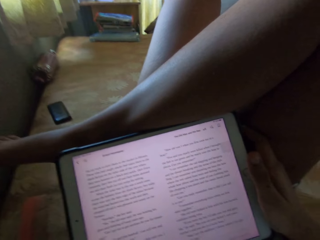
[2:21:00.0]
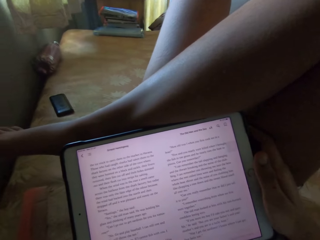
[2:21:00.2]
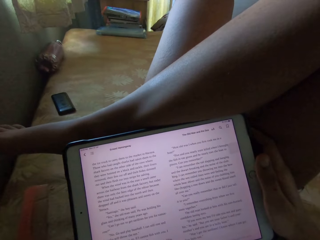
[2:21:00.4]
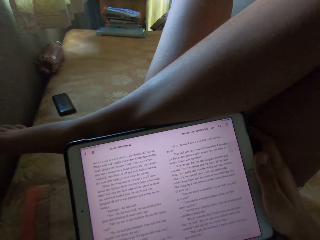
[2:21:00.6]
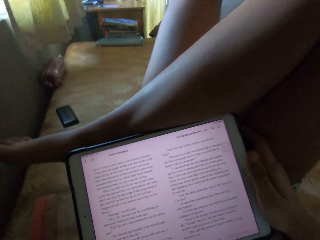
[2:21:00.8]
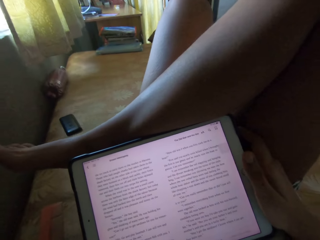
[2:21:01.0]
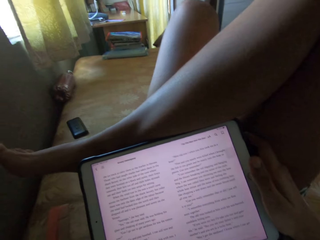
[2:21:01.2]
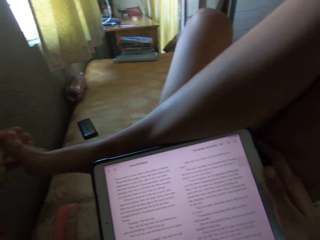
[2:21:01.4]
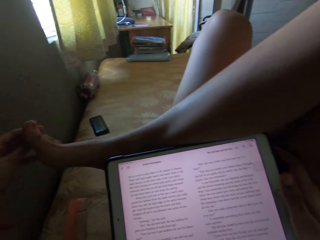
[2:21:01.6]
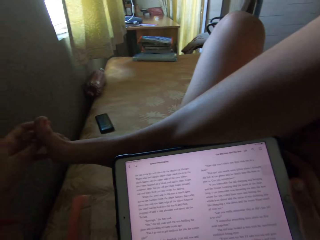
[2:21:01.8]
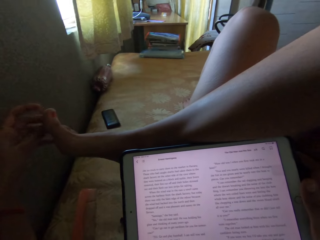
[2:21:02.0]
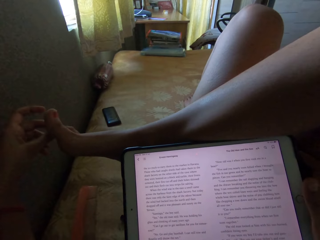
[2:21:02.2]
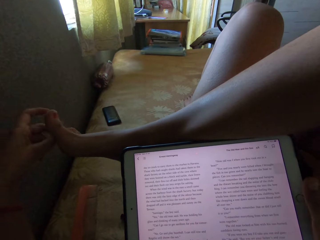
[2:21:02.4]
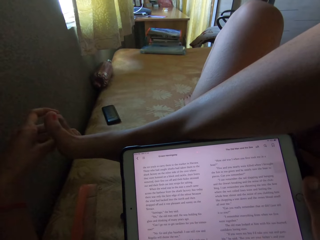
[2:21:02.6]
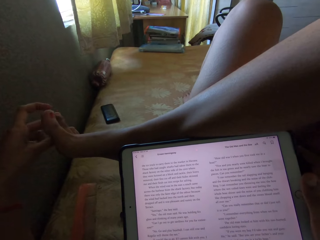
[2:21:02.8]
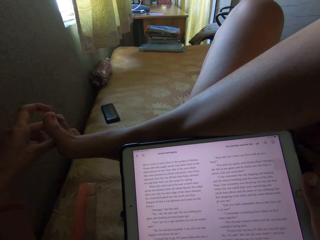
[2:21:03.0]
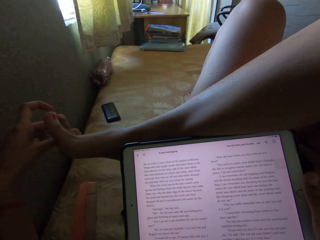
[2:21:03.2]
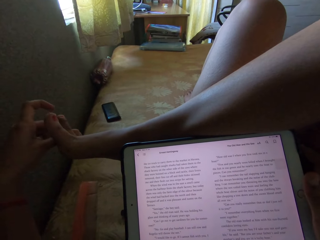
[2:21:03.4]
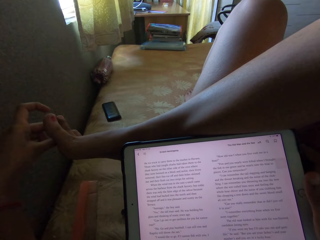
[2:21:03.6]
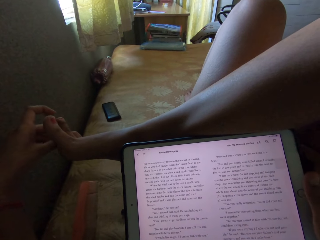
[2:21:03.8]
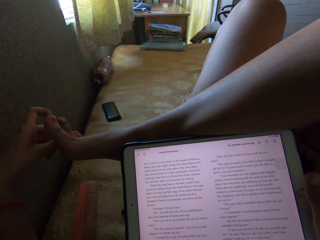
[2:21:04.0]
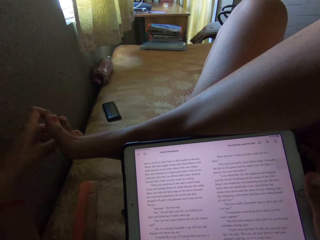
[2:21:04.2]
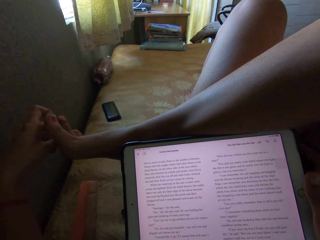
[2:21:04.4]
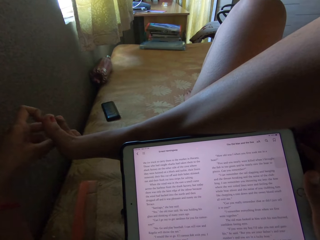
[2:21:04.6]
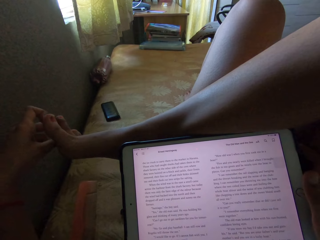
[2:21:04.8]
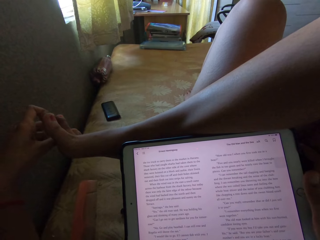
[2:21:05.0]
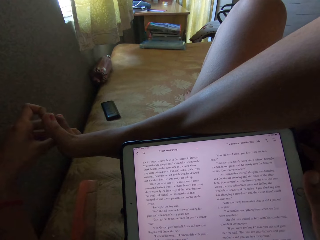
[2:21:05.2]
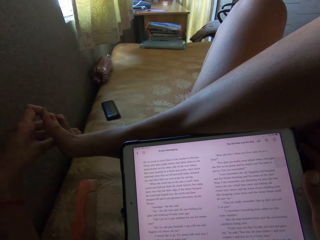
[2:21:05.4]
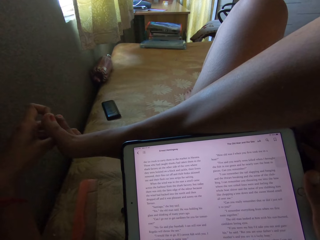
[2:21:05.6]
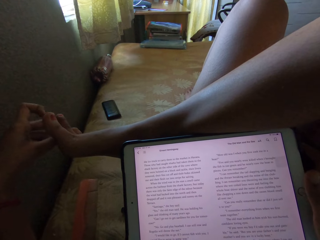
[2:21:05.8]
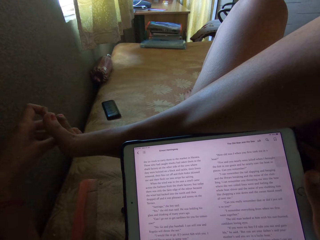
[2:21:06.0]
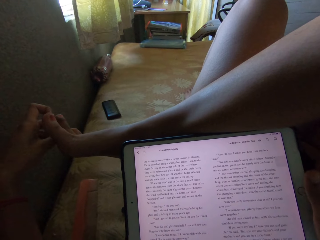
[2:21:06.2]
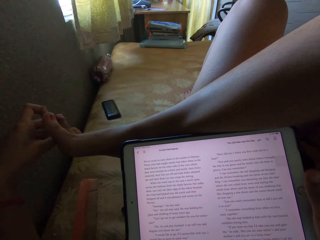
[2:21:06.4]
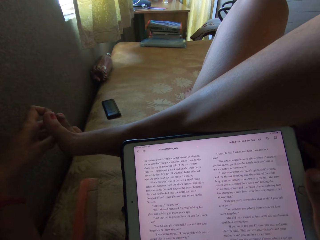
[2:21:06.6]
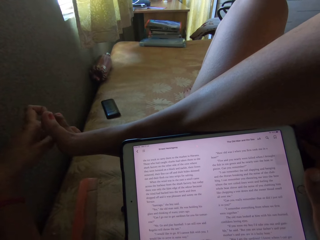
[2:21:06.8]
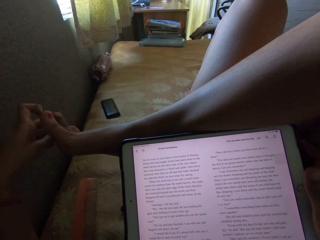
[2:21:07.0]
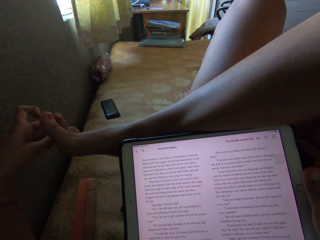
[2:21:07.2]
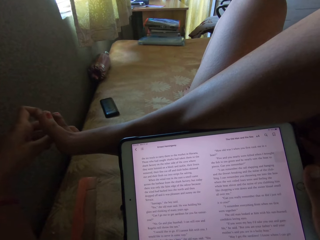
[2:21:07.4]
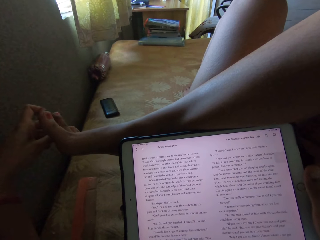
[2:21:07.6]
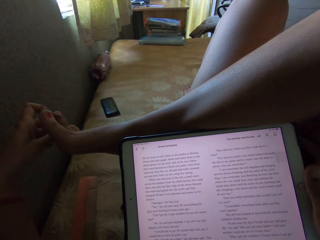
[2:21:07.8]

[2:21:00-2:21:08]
The camera wearer scratches the toe.

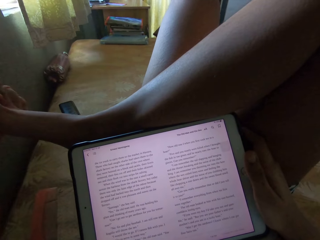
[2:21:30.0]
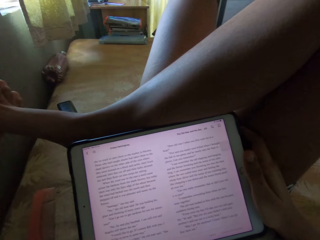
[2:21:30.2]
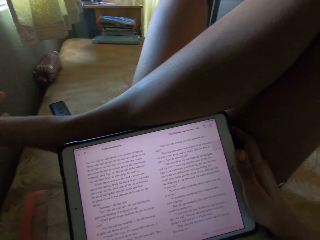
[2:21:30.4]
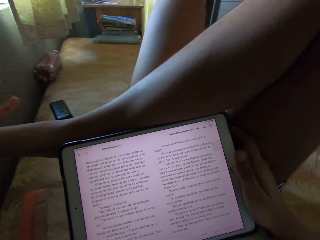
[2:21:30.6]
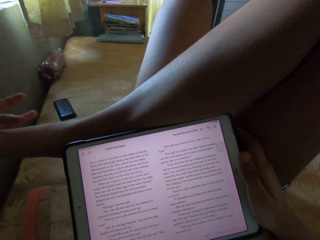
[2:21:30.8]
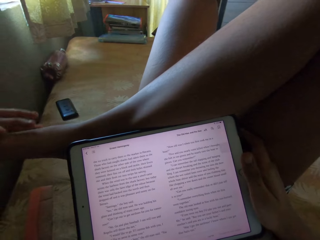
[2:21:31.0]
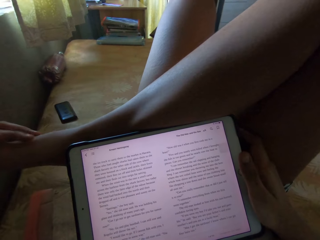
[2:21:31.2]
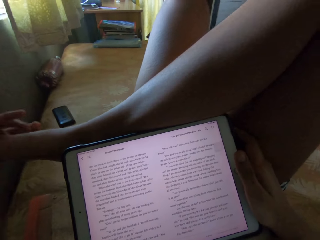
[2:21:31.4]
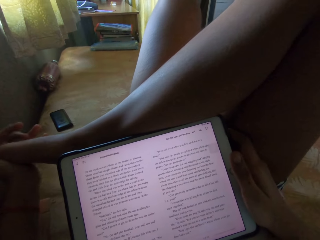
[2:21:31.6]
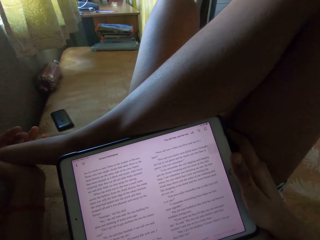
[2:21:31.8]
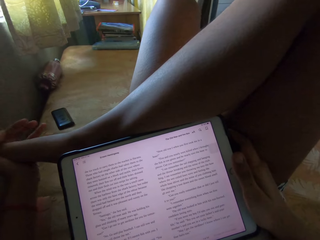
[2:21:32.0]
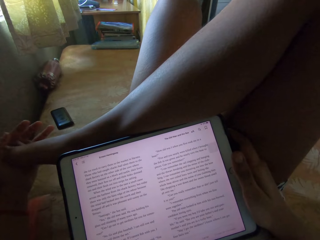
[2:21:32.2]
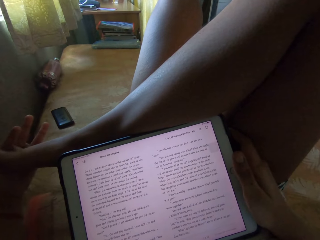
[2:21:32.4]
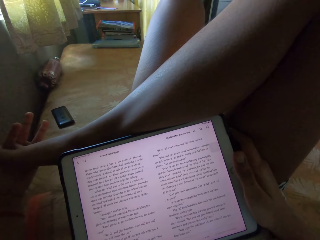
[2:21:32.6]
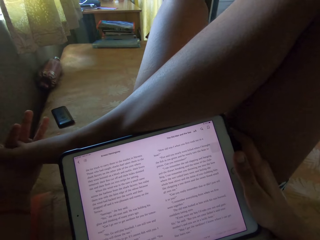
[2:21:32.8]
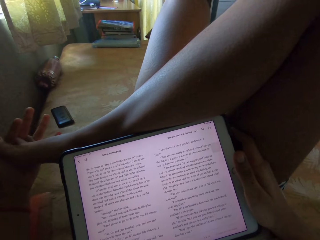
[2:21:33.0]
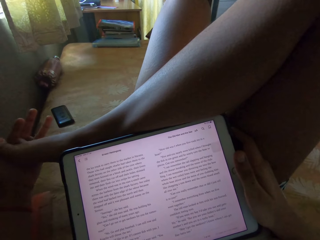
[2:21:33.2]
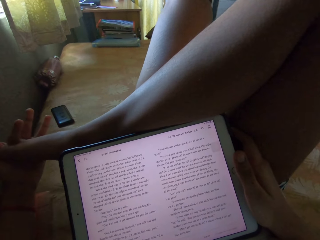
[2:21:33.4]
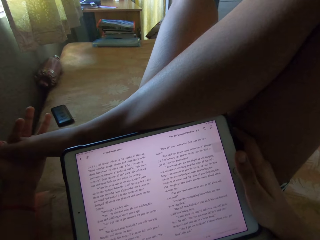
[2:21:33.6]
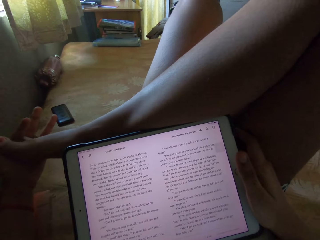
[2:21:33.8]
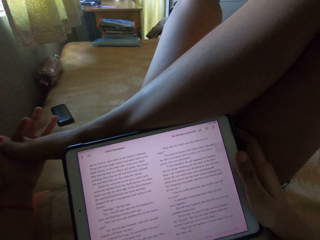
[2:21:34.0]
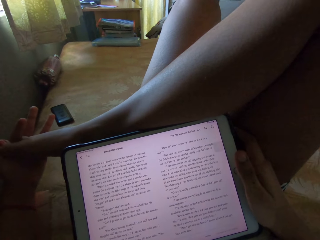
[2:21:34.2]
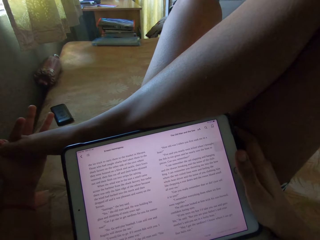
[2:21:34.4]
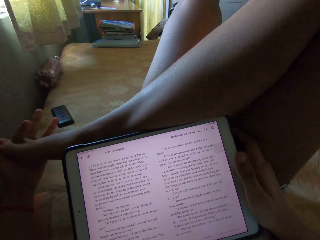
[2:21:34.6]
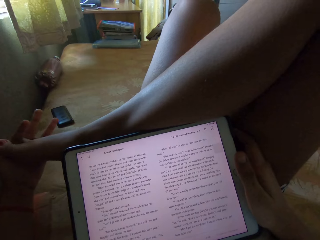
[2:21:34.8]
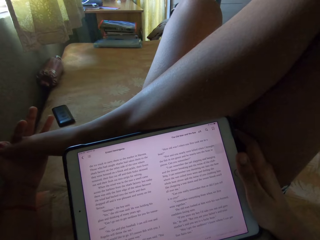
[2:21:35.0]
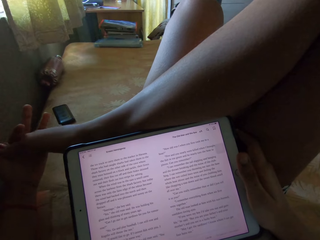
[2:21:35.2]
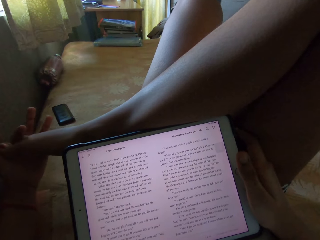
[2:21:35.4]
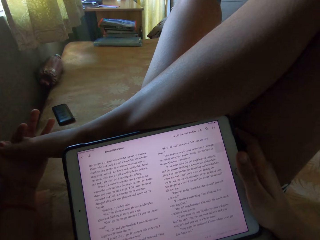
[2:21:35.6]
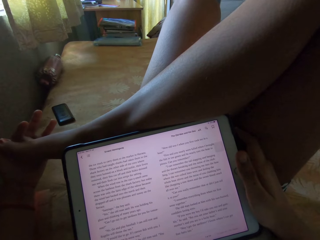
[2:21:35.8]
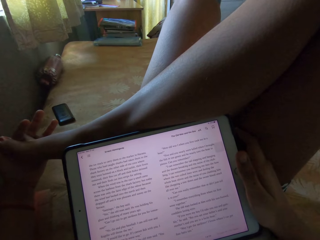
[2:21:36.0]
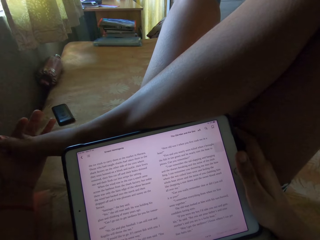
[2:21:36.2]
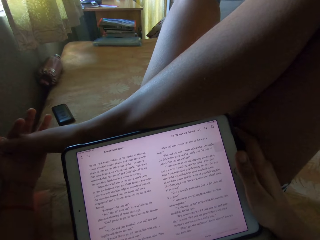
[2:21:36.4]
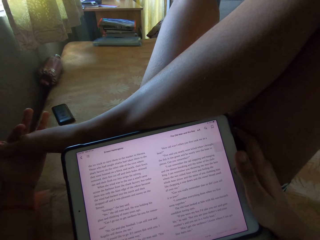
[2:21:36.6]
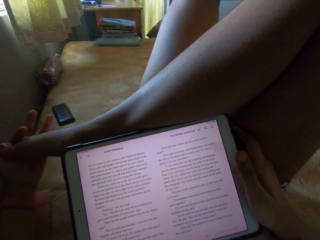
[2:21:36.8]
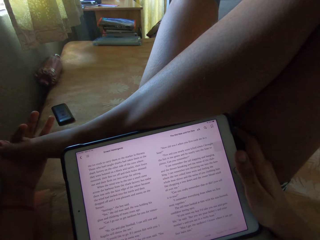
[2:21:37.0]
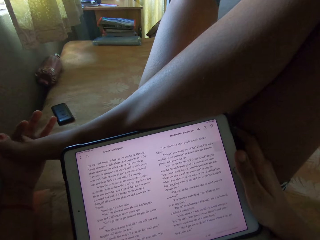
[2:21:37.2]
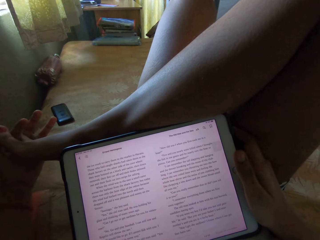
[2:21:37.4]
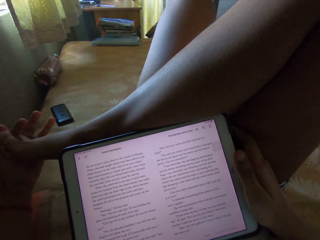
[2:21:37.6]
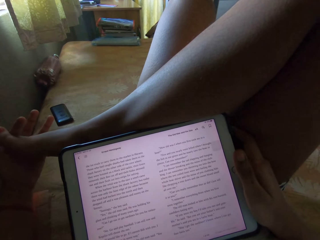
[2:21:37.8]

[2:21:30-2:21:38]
The camera wearer stretches the toes. They move the hand.

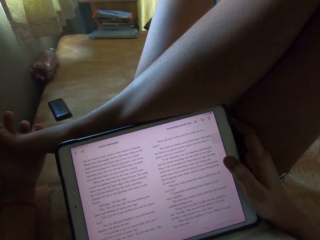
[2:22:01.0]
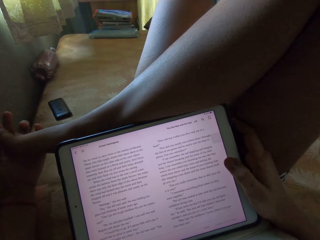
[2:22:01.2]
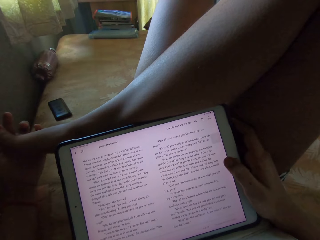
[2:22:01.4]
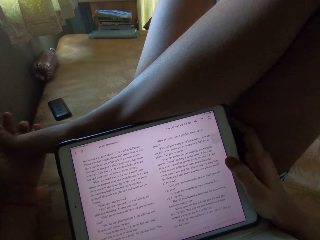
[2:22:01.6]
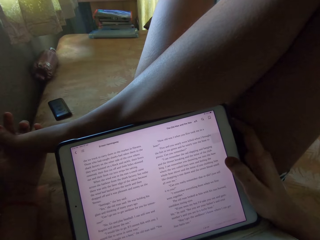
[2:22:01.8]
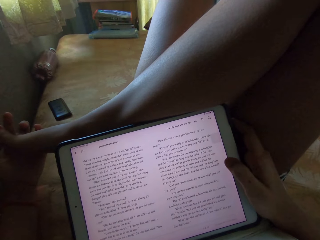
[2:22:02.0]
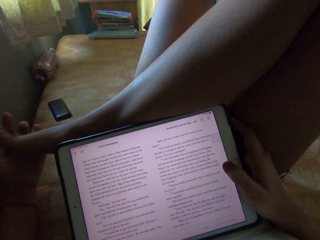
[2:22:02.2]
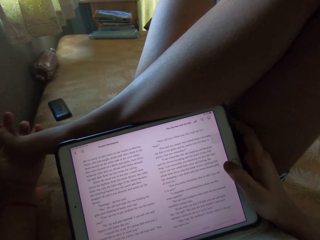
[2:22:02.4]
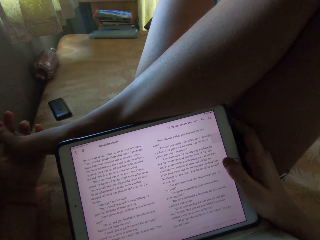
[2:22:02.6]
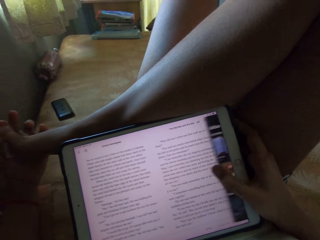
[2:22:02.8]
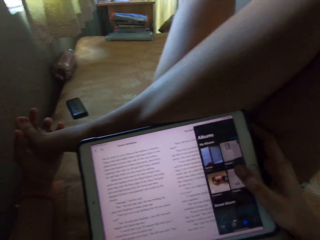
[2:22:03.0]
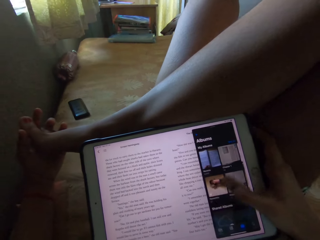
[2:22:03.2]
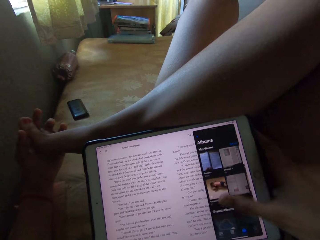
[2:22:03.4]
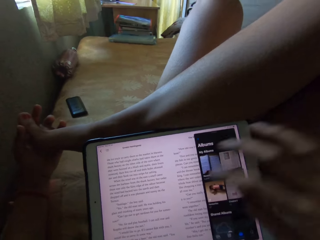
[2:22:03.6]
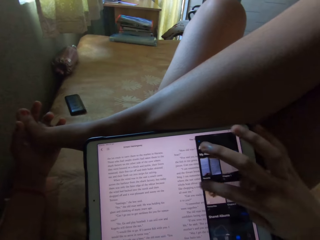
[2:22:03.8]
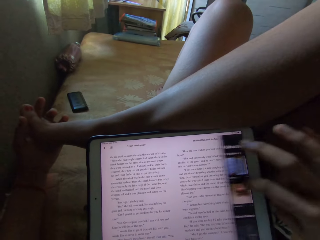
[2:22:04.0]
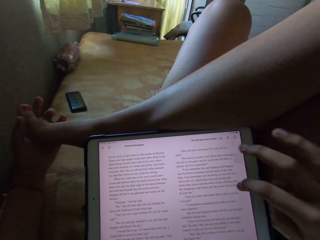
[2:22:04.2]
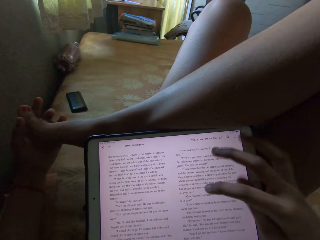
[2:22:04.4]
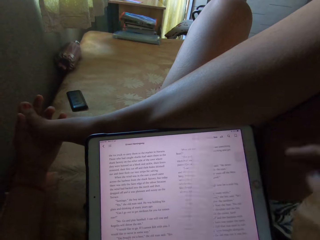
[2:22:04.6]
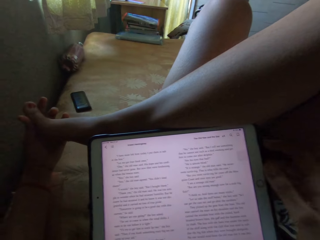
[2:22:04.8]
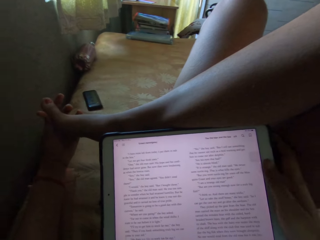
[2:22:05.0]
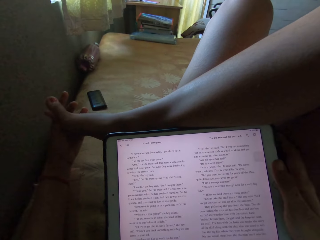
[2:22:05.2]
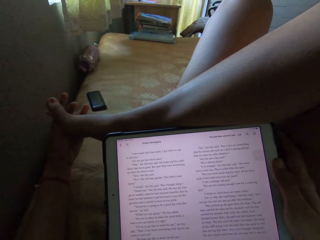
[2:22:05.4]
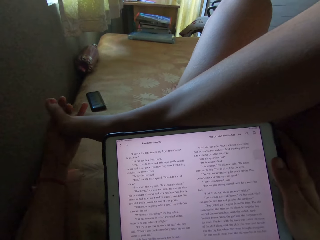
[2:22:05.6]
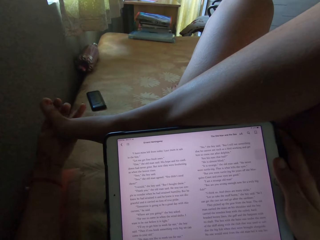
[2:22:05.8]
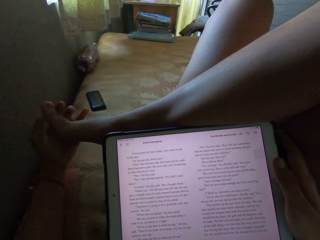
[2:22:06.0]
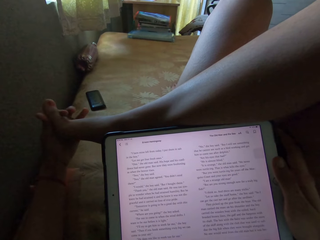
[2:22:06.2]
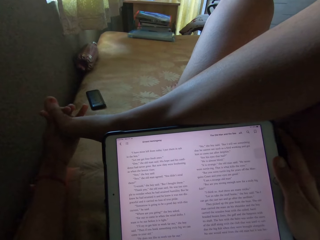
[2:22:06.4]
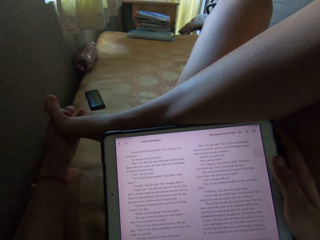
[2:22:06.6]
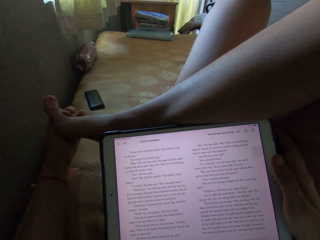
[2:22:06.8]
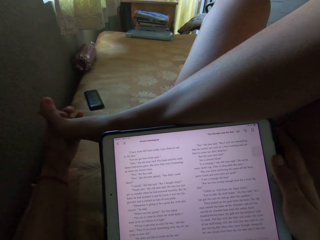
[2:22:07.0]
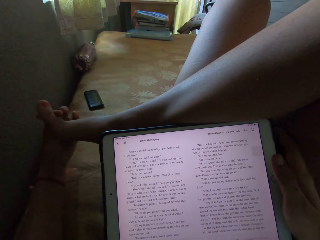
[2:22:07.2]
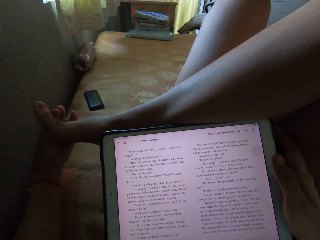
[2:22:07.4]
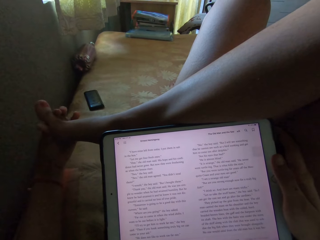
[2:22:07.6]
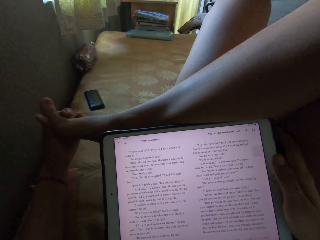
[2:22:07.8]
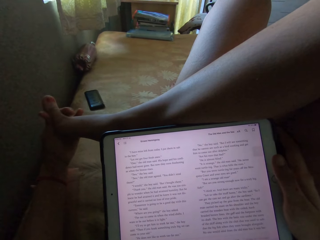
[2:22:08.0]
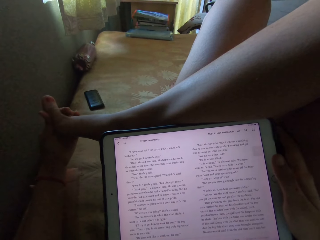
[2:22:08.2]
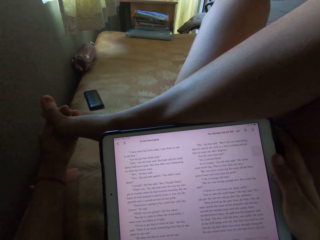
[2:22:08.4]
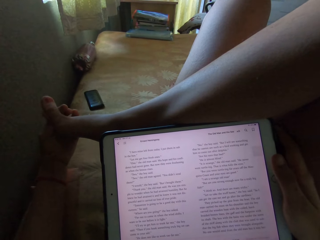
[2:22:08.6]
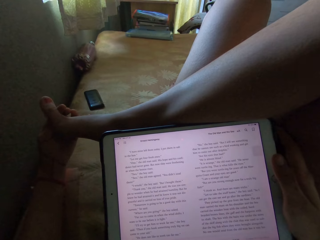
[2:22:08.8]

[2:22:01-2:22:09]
The camera wearer swipes the tablet. They read the article. They rub the toe. They scratch the toe.
